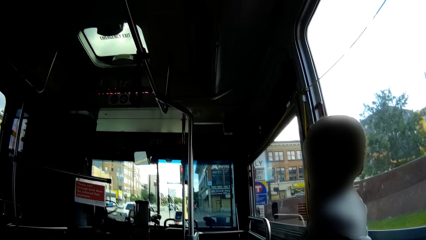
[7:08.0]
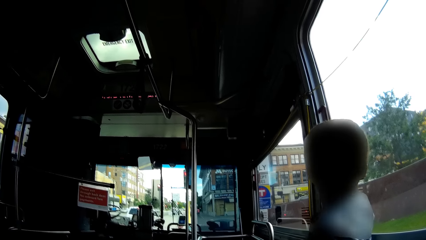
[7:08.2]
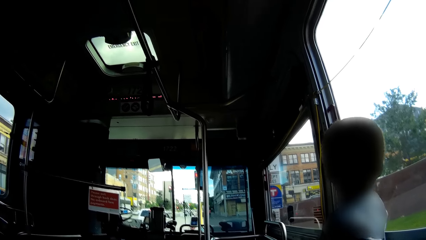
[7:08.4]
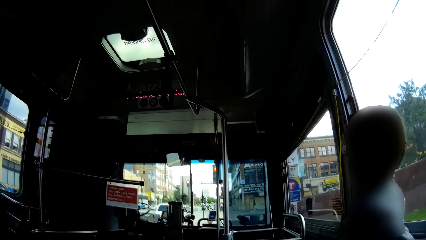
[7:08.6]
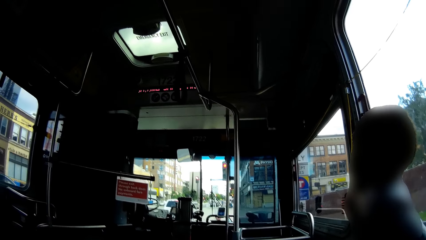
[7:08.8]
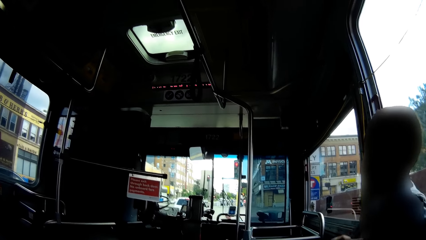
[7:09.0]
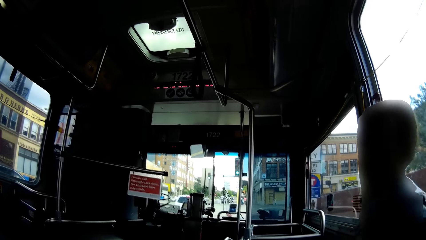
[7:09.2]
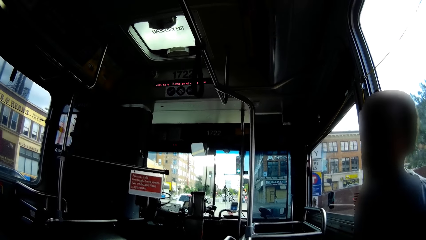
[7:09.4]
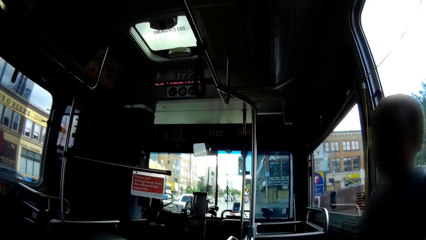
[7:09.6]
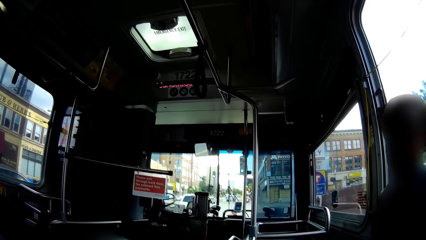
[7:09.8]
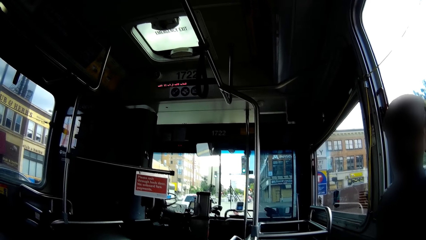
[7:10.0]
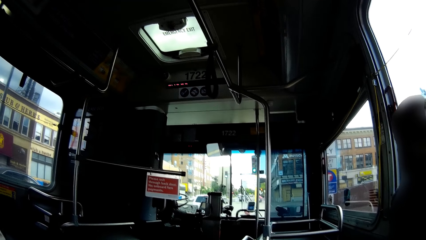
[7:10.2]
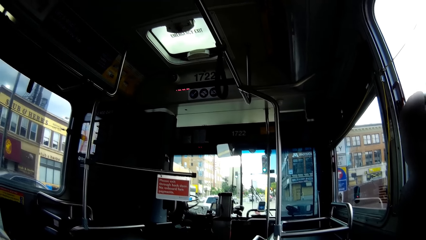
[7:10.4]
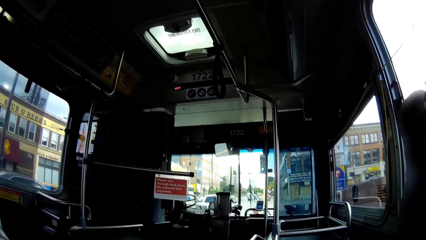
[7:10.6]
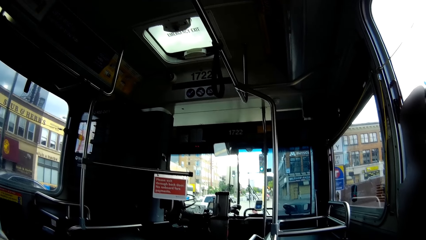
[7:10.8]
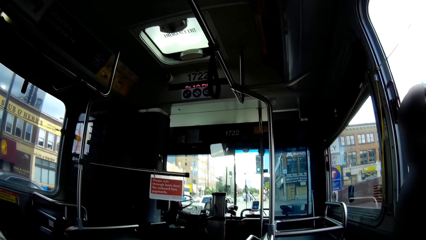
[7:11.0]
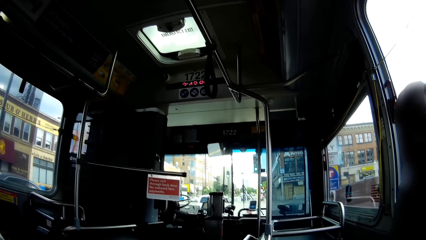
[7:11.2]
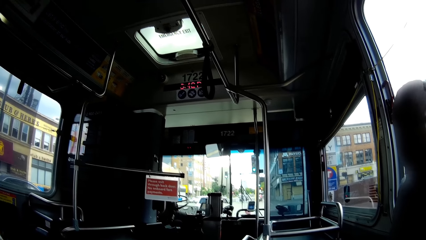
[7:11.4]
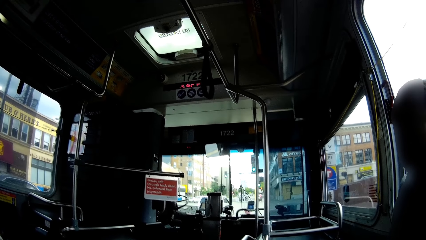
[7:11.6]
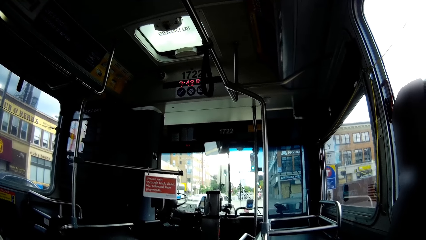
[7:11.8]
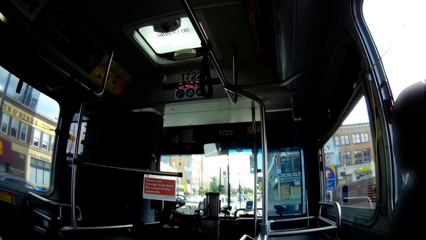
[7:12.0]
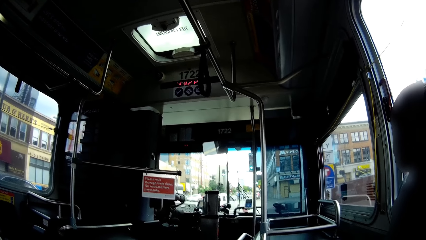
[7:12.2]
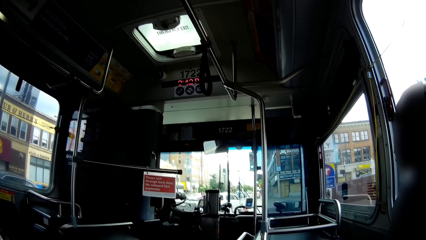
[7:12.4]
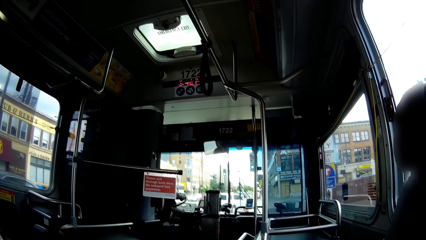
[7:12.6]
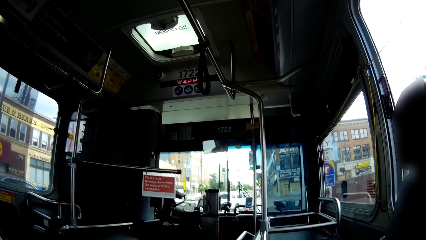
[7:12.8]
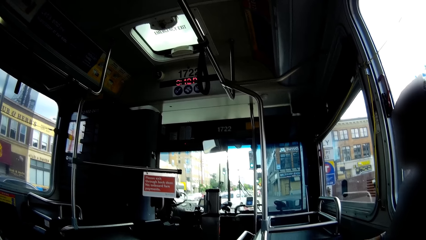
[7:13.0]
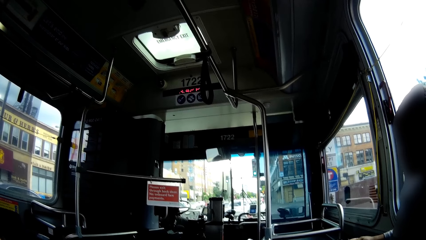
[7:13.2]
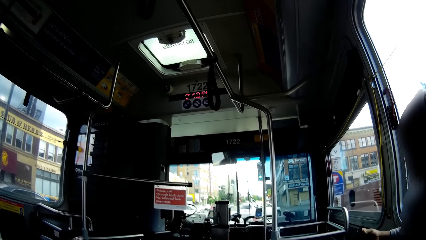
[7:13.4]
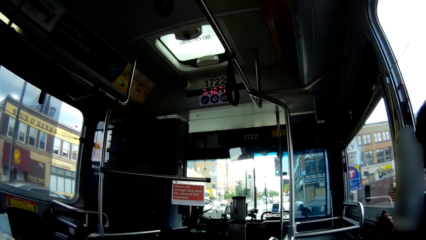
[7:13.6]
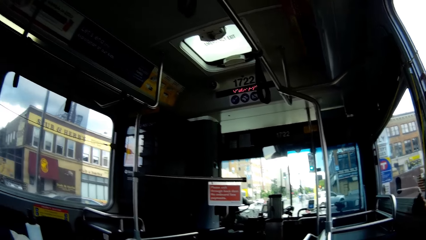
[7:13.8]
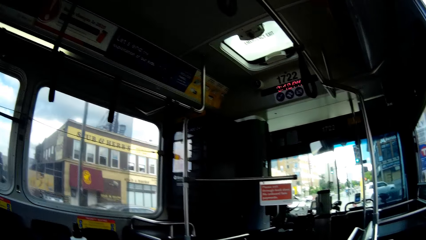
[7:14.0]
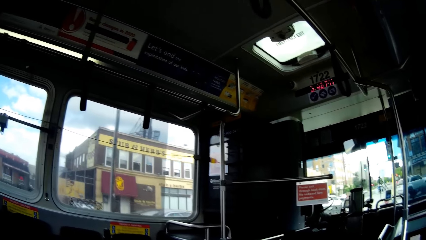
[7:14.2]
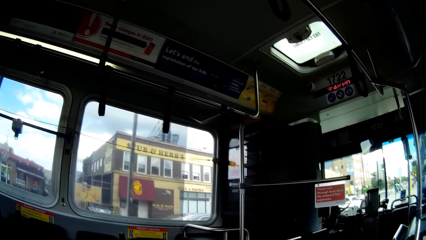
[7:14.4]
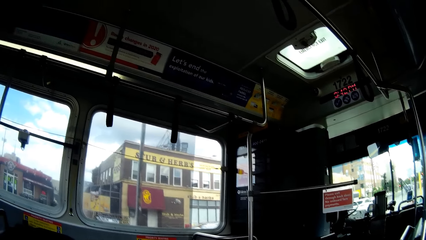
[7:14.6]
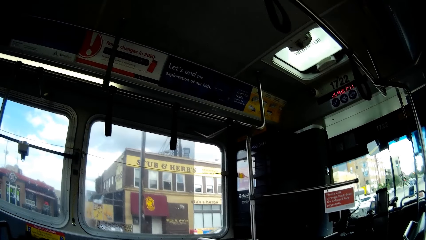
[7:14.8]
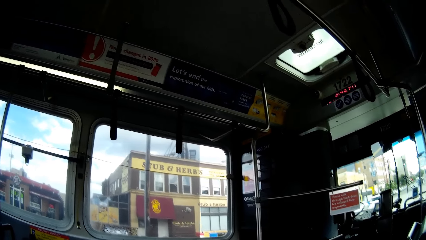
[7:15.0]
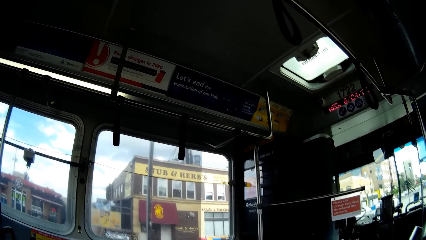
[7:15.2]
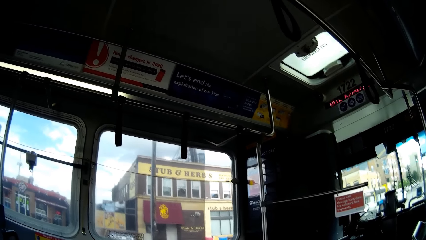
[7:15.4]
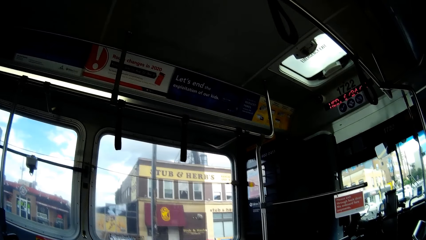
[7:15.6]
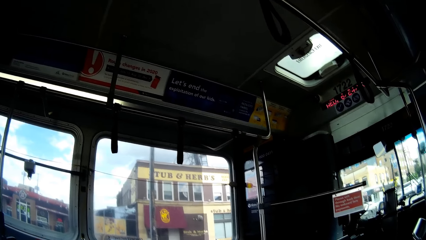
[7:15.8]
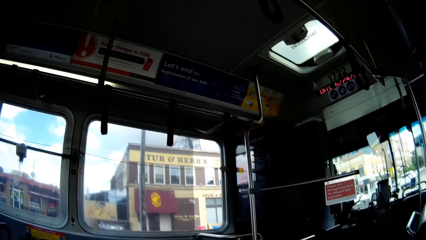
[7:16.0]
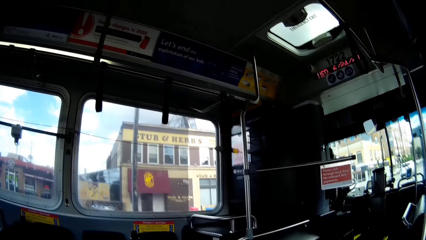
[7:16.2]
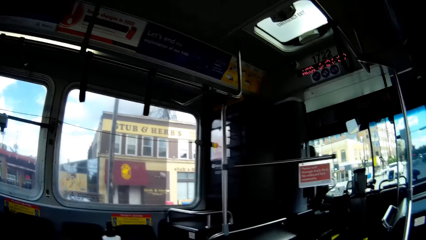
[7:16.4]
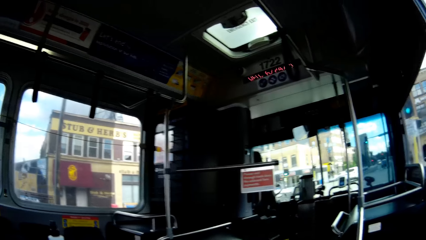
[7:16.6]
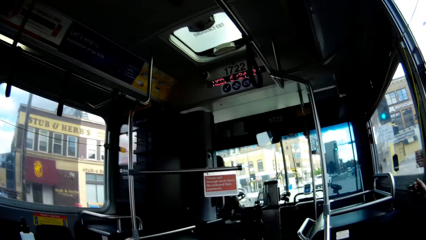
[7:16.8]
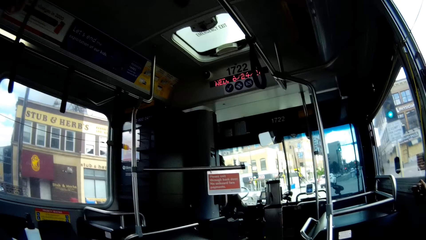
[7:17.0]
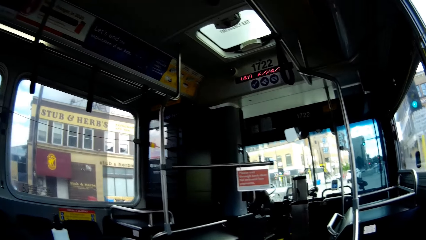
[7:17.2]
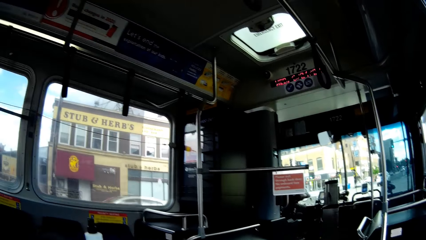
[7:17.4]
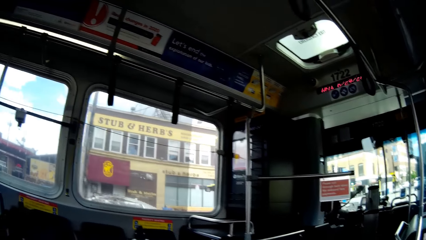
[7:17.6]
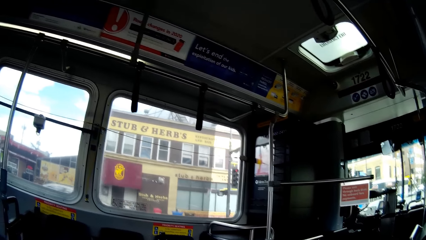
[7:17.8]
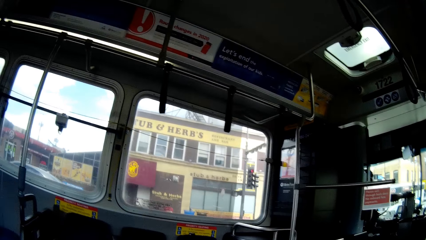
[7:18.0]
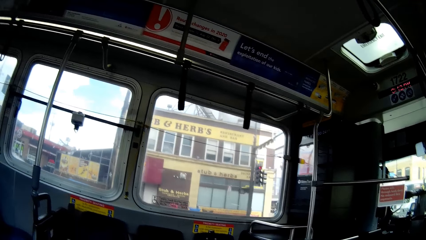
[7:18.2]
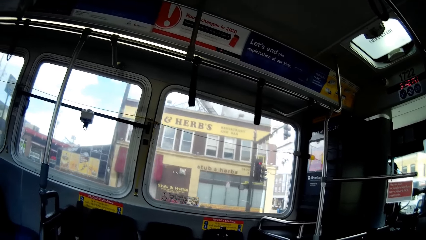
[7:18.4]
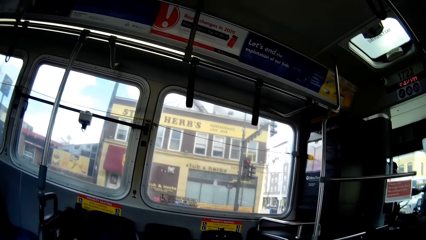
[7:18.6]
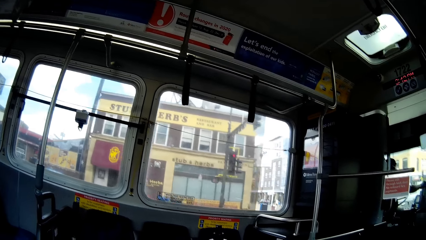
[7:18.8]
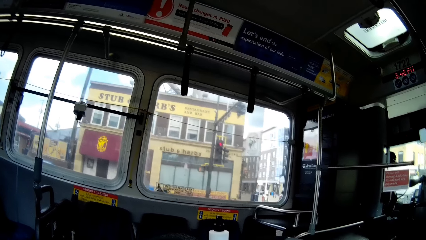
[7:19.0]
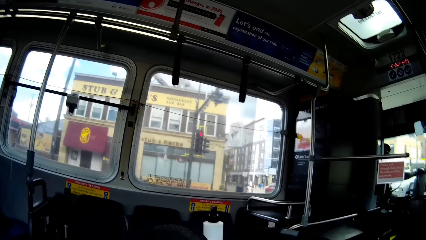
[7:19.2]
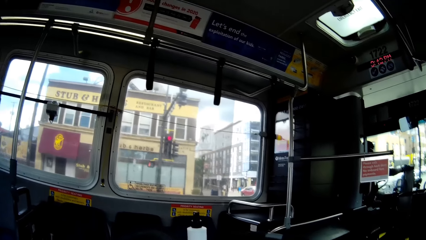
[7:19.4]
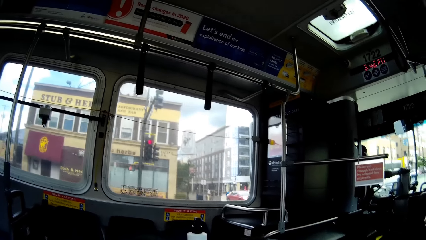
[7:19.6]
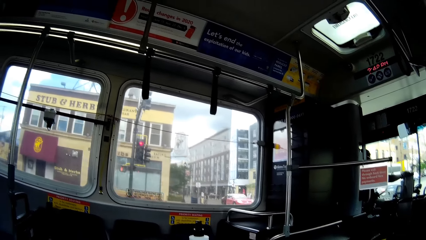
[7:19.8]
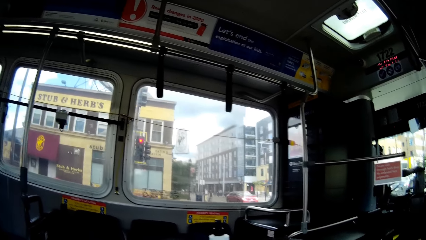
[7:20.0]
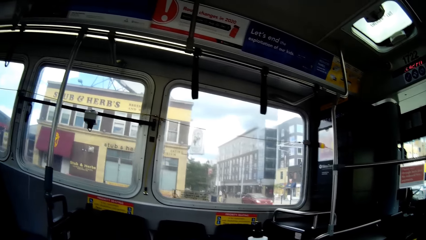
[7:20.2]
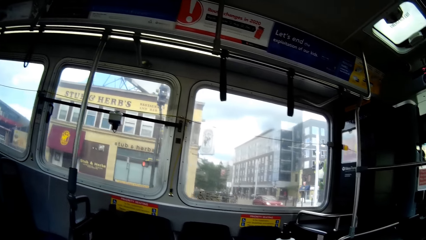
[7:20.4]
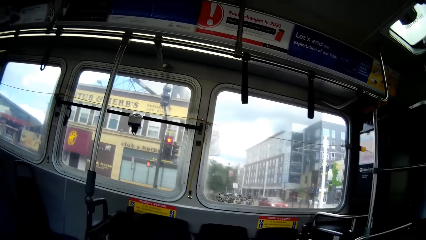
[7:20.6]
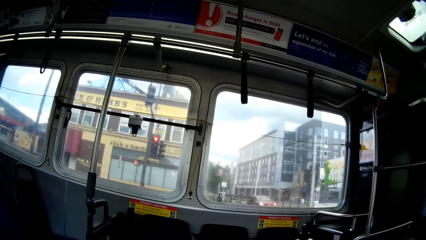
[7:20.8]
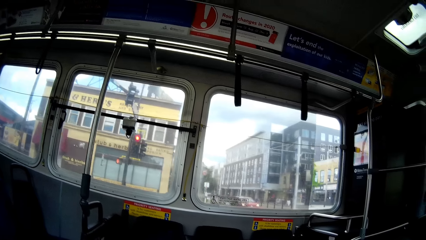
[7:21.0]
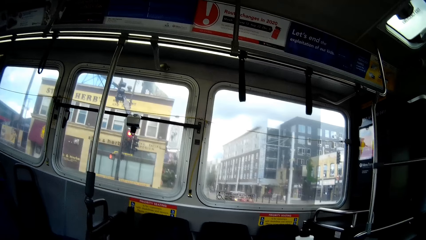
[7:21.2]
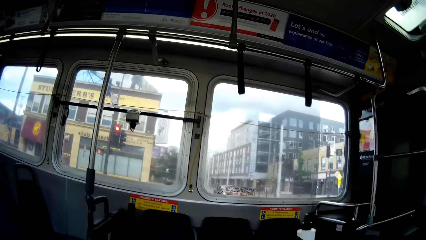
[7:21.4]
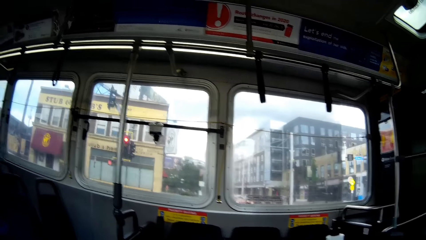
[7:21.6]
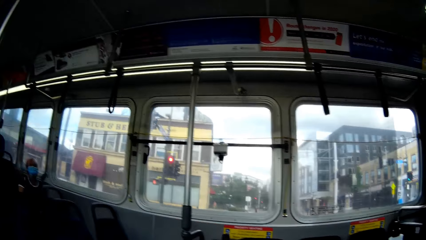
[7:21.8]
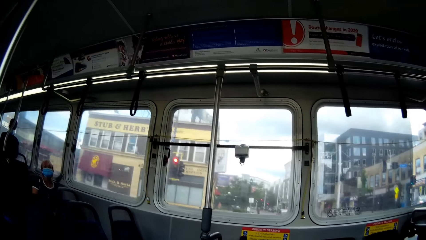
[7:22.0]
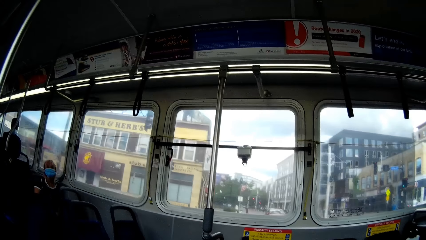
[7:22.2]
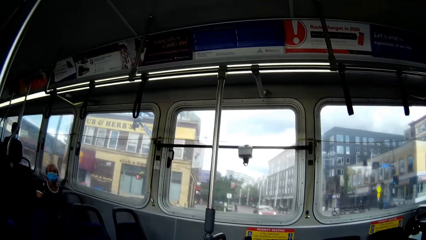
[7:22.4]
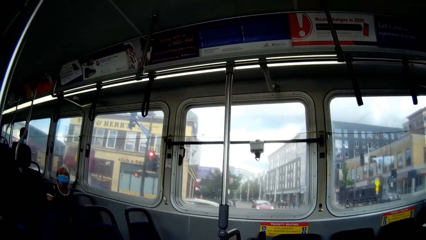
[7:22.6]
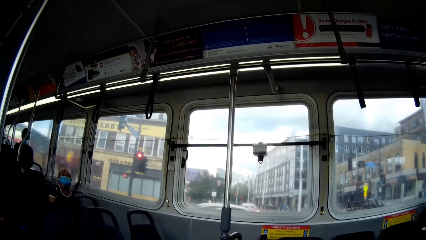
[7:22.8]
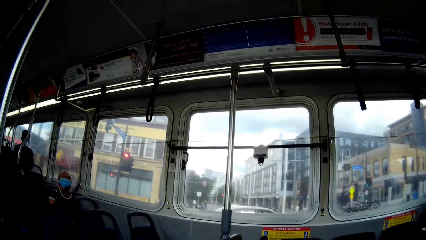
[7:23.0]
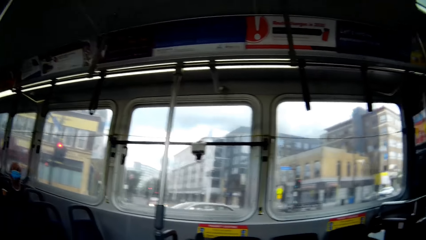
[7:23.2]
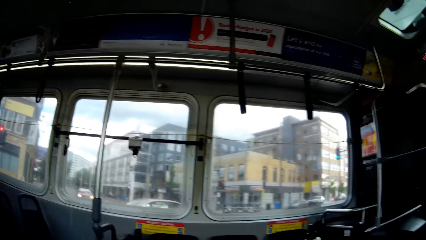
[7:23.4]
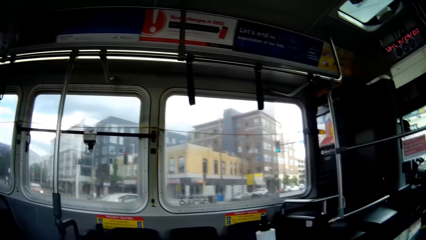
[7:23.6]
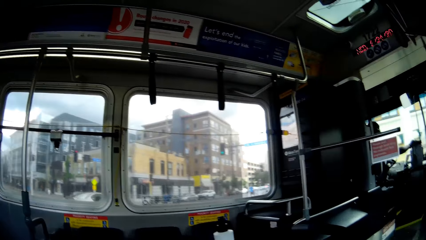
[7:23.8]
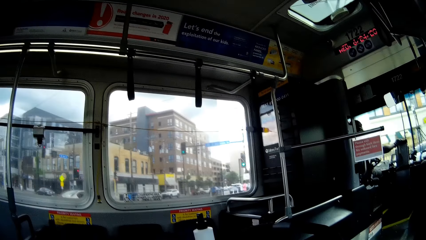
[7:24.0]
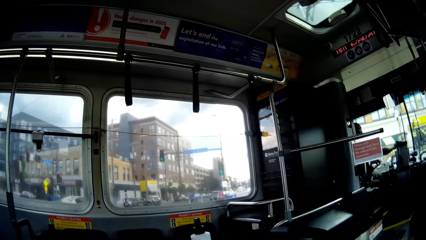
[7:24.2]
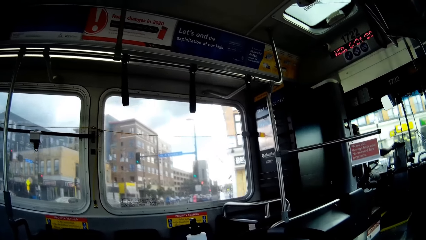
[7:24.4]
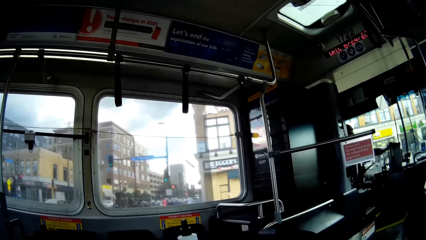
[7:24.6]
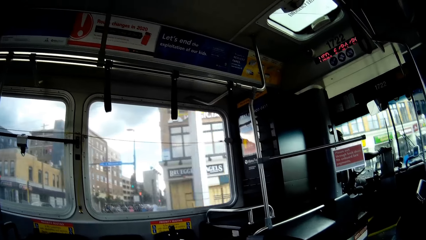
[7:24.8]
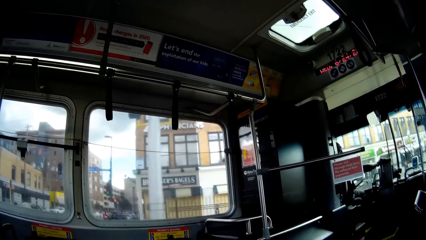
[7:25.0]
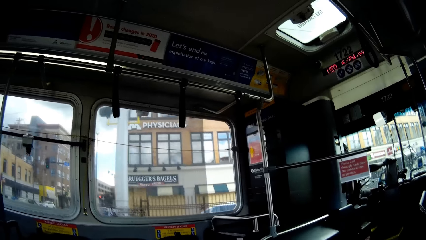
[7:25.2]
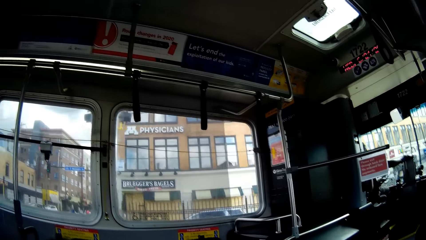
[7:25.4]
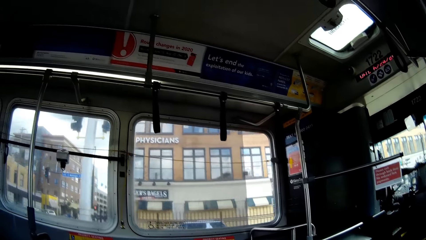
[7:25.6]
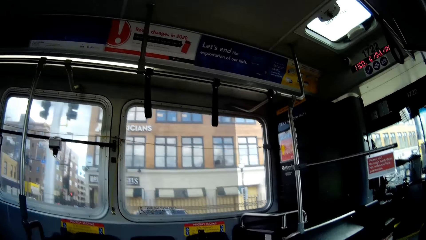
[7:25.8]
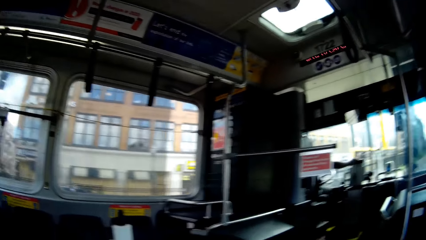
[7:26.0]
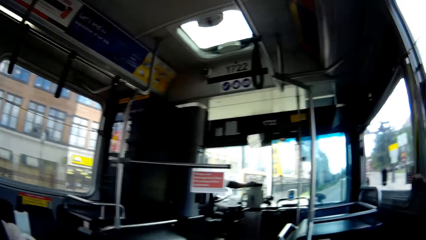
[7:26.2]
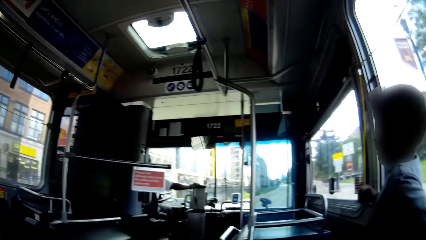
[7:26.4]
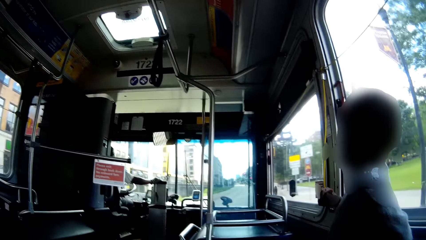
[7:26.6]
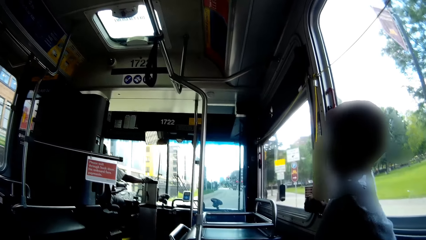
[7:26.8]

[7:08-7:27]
The camera wearer continues to sit as the bus slows down. They continue to sit as the bus is moving. A man places his right hand on a charger in the bus.
